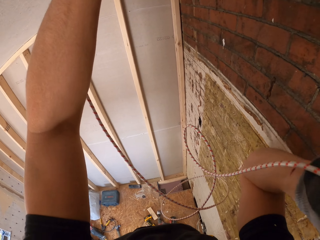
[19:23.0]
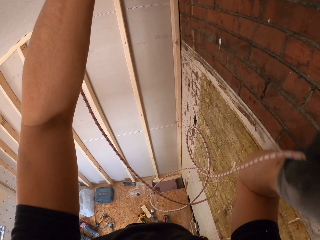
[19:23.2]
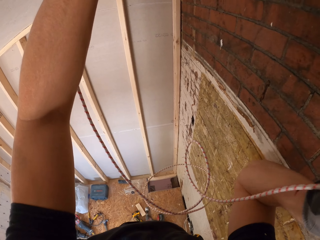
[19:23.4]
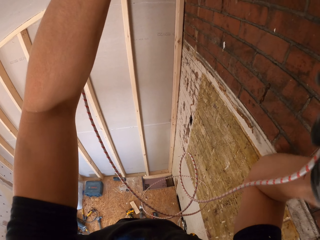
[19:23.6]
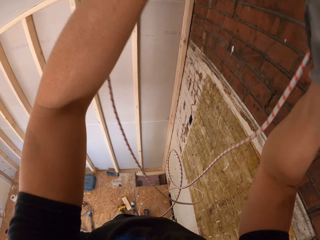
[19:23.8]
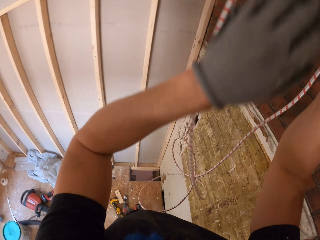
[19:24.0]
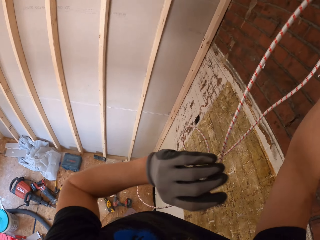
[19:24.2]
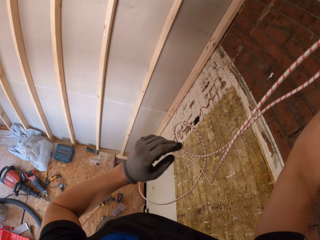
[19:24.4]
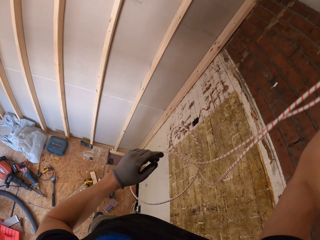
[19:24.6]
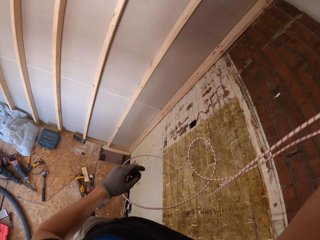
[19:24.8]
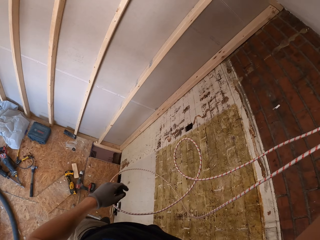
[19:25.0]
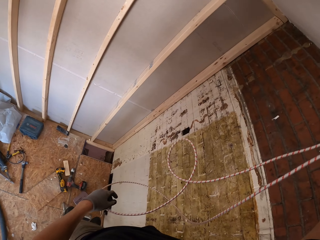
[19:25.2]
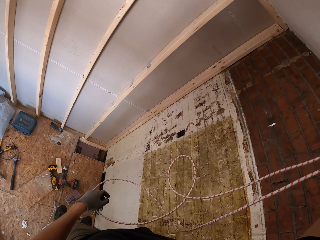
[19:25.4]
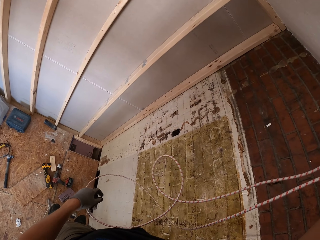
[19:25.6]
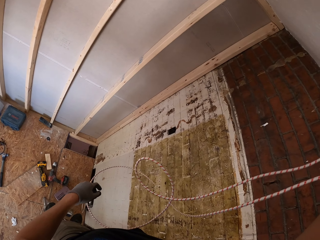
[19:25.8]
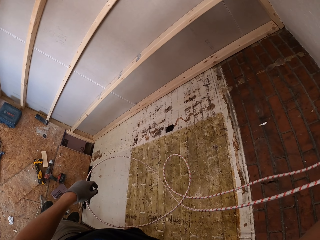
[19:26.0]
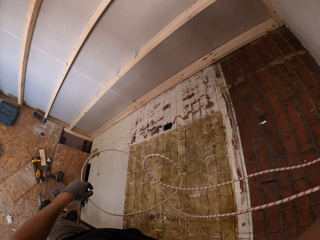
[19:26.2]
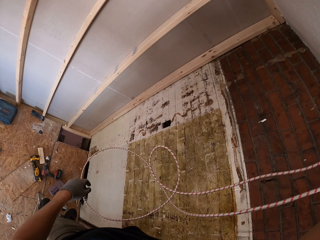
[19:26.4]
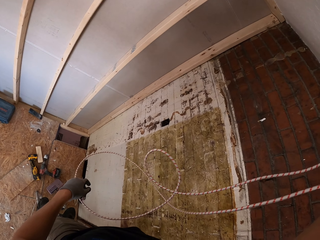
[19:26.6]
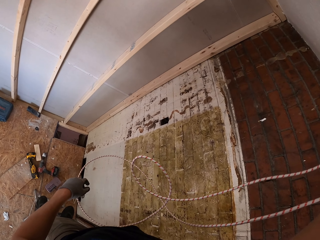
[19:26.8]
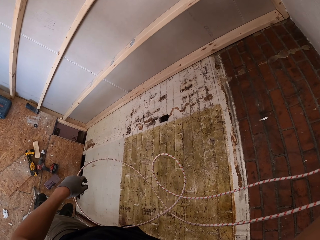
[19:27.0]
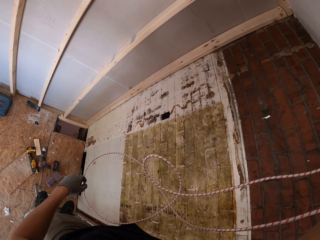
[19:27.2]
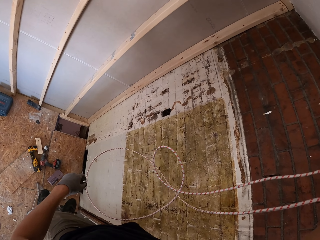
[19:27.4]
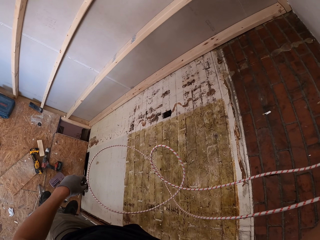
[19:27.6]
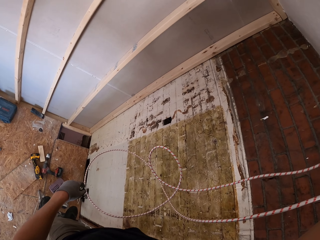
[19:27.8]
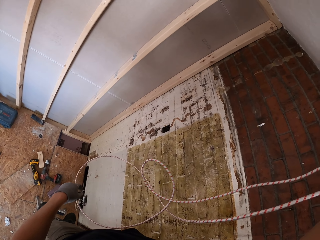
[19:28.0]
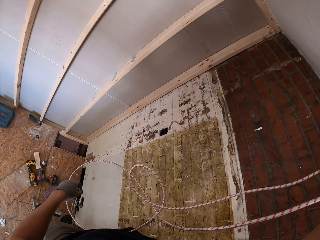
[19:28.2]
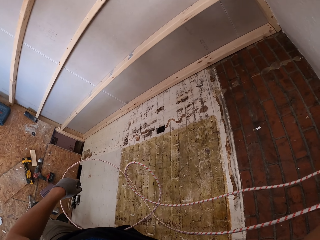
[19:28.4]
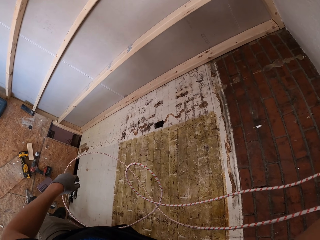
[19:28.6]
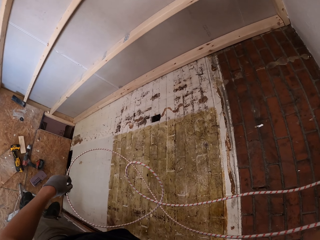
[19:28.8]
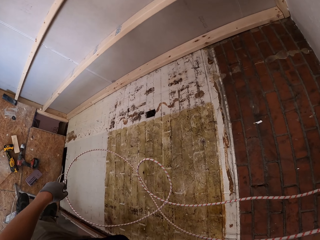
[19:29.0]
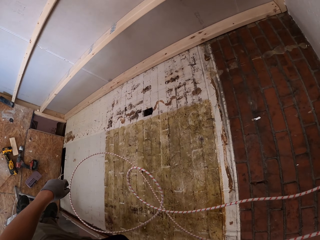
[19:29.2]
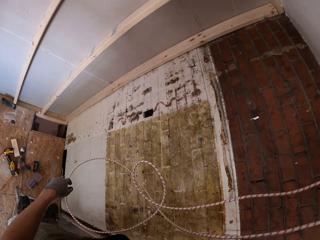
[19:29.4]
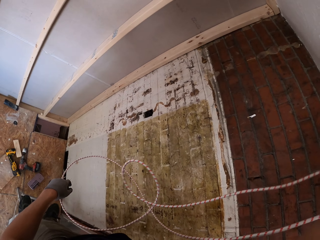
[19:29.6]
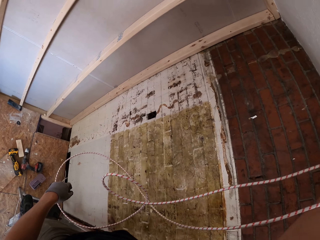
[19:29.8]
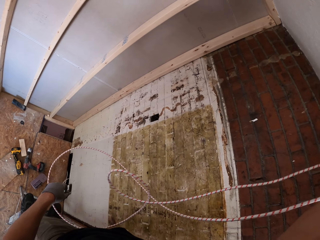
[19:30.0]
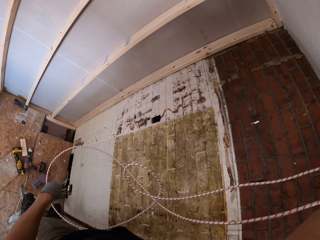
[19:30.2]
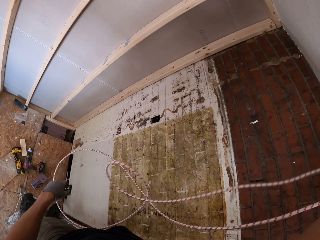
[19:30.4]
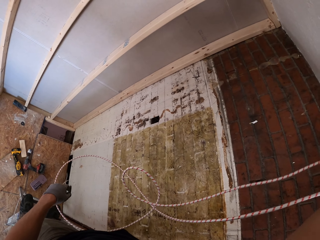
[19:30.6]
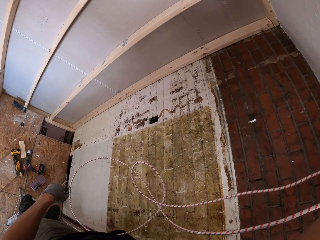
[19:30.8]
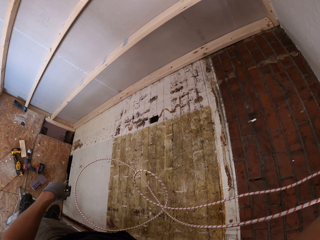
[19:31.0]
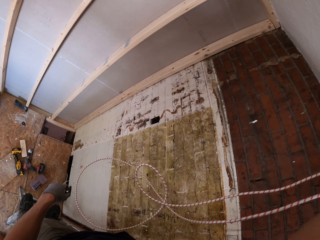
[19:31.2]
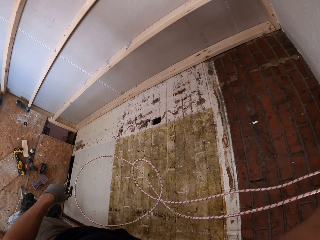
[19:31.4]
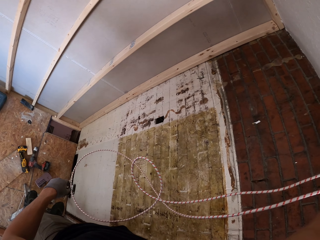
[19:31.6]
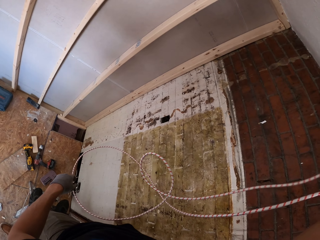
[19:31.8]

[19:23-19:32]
The camera wearer looks around.

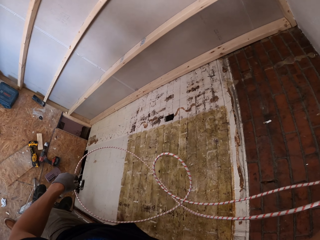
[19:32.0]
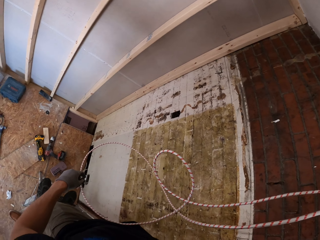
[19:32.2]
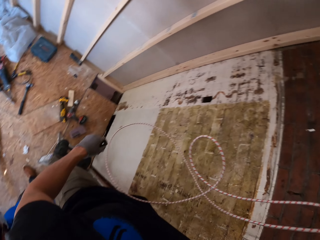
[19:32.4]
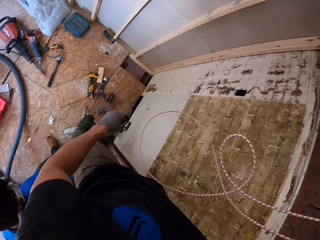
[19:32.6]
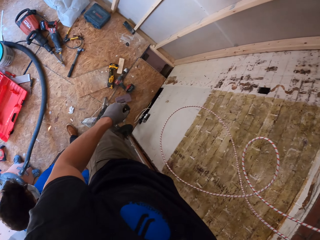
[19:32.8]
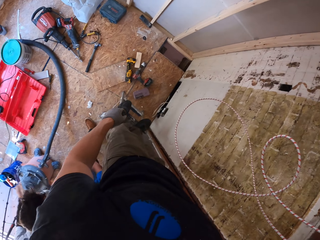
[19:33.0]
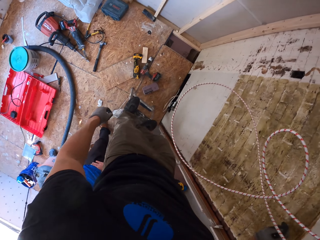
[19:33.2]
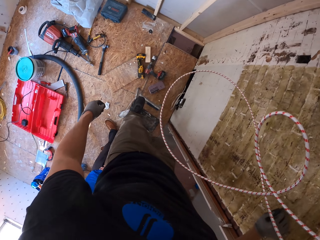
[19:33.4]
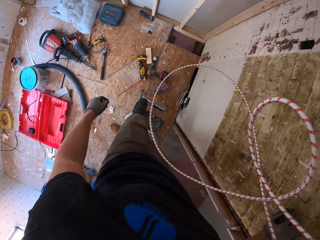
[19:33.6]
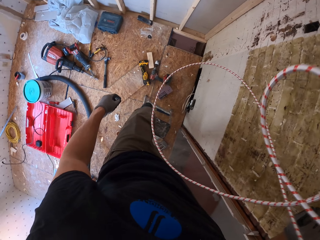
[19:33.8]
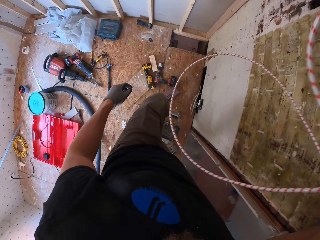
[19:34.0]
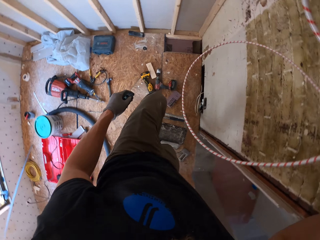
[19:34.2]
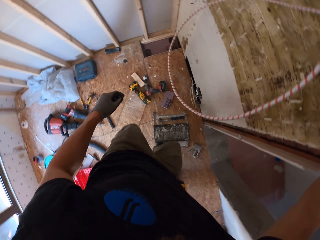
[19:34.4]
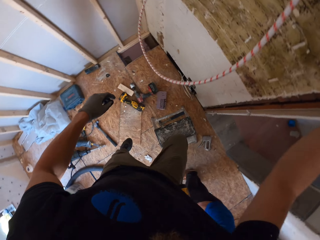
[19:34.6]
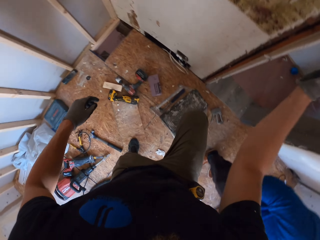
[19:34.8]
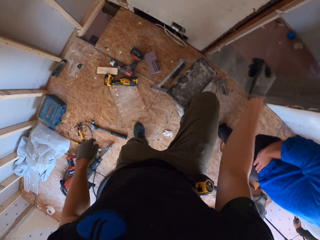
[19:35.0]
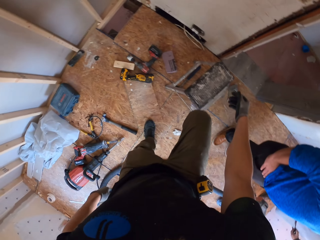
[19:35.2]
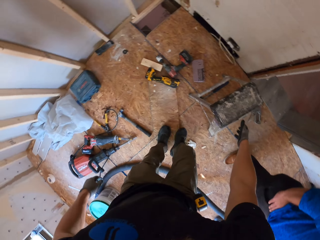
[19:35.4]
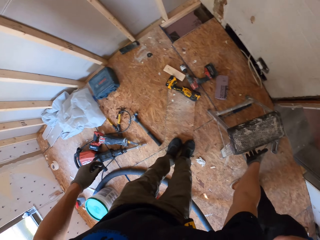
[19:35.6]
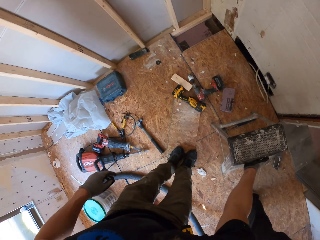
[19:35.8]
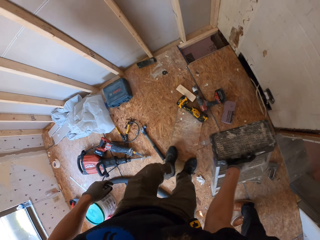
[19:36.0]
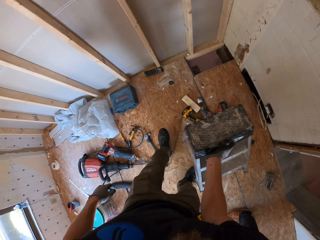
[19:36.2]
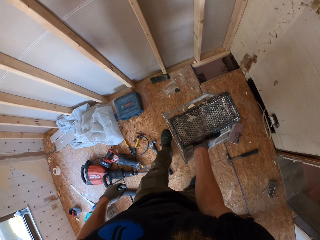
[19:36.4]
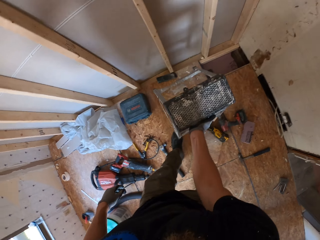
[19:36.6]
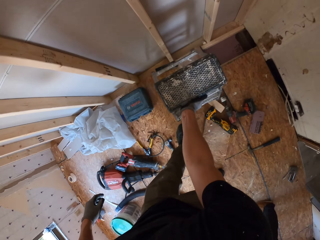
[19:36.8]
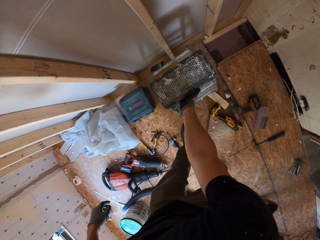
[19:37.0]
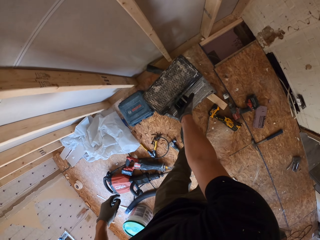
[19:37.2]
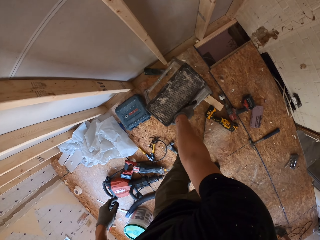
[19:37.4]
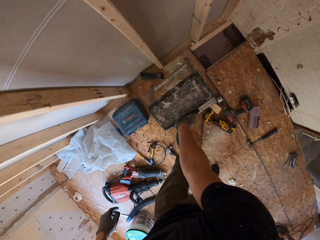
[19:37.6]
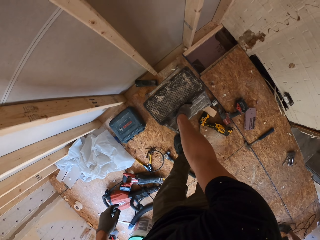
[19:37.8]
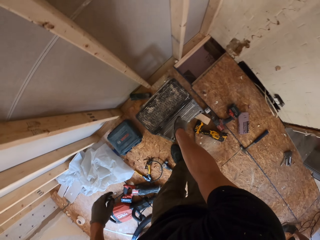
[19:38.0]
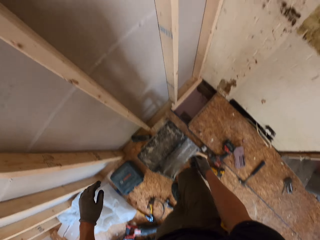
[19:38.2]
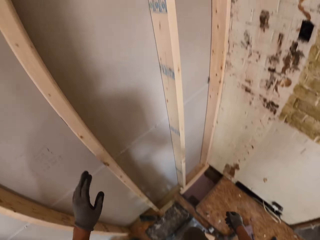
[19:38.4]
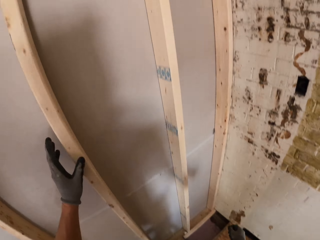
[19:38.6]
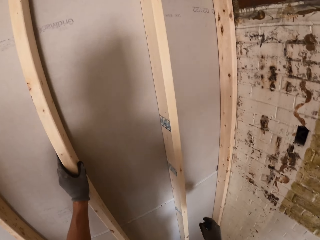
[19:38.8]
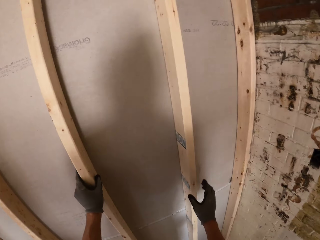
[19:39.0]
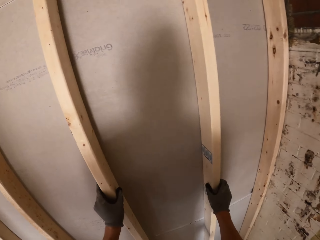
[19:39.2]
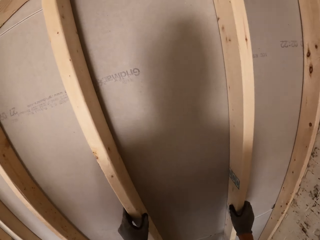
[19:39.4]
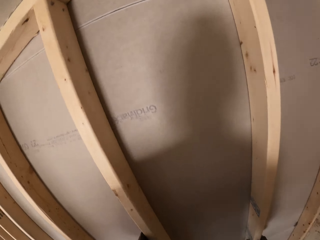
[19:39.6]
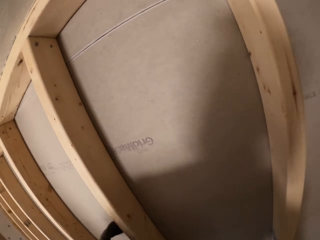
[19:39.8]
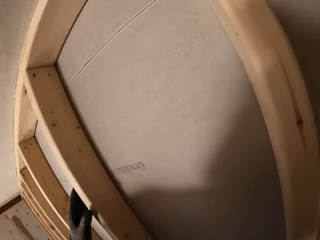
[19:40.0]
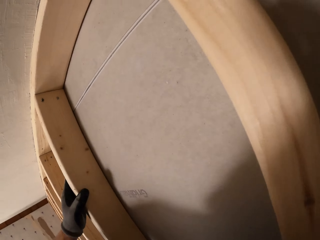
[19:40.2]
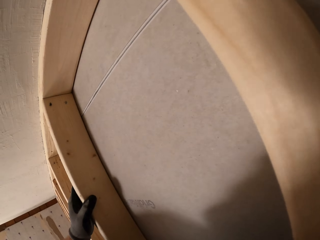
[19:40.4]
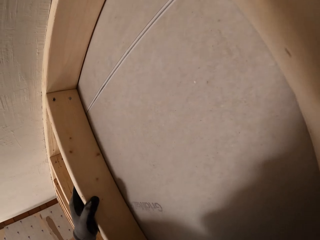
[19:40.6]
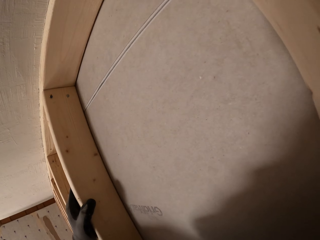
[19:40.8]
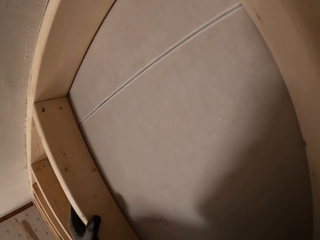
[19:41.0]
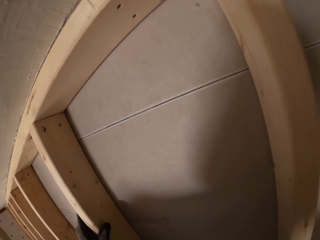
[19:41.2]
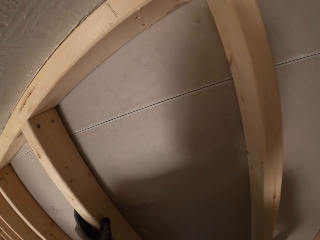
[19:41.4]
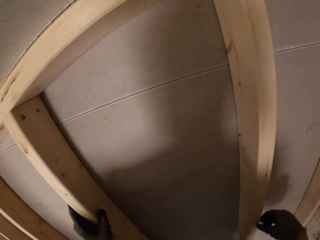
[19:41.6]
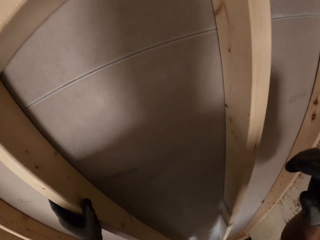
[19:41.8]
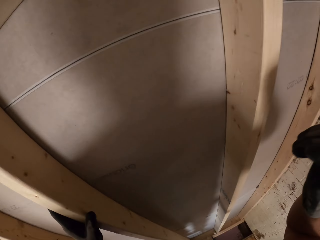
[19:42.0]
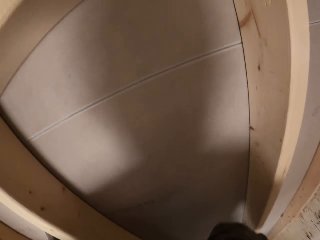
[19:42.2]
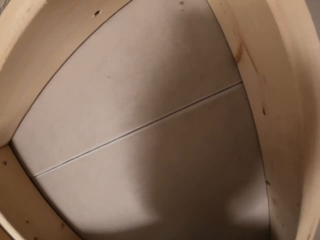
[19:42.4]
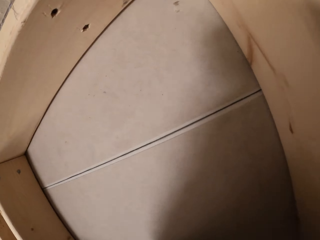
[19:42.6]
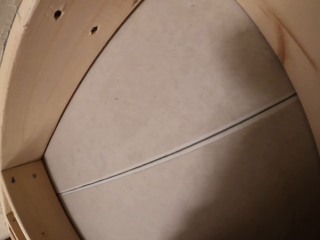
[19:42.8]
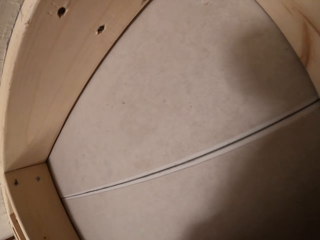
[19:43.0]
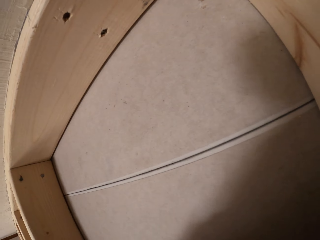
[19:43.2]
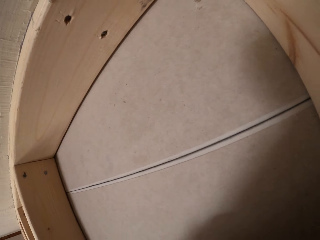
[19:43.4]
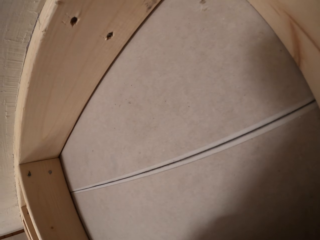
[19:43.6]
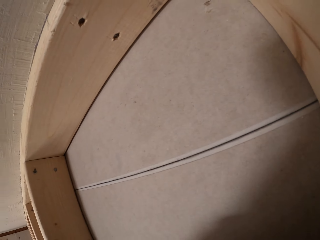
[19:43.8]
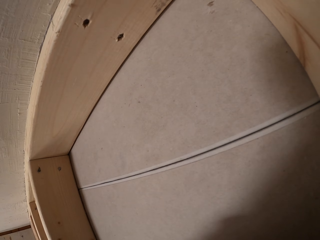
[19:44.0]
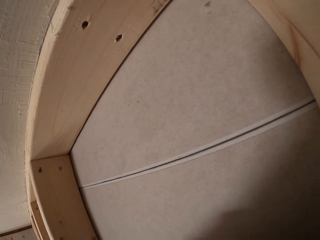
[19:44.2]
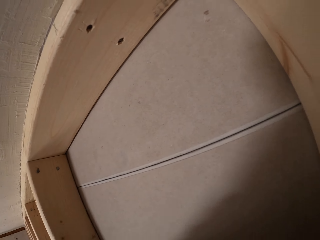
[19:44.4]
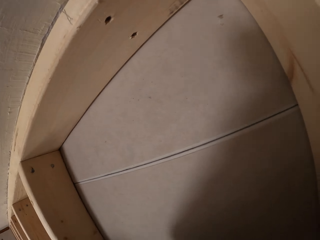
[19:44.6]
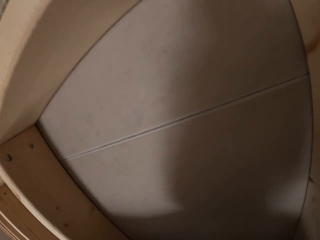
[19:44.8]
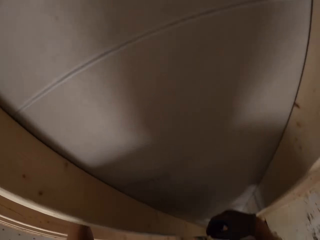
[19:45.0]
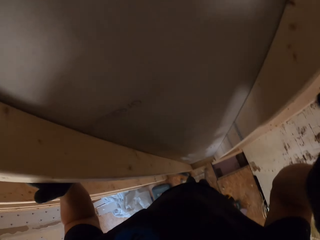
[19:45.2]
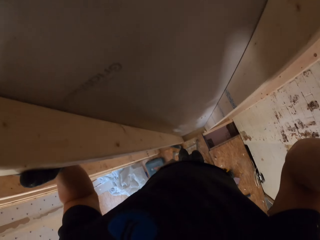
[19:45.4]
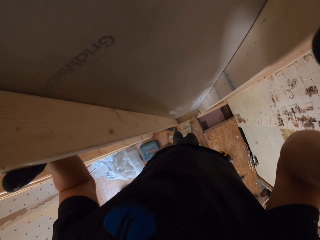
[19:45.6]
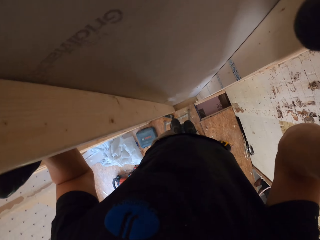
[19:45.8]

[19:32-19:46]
The camera wearer steps down from the stool ladder. They move the stool ladder. They climb up the stool ladder. They look around. They hold the woods on the wall.
